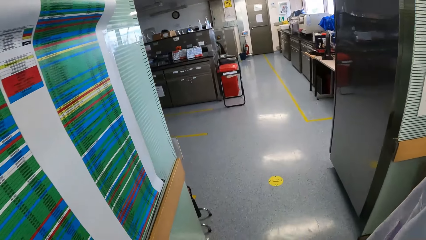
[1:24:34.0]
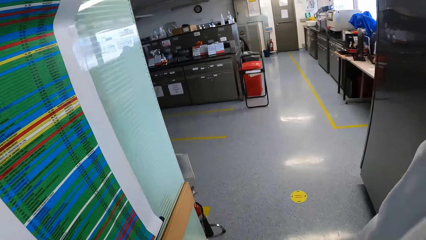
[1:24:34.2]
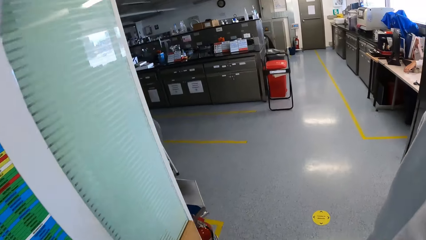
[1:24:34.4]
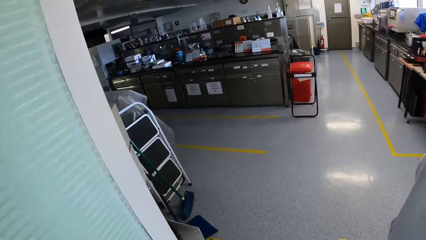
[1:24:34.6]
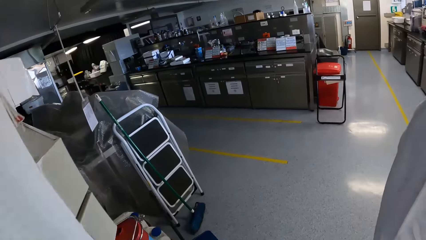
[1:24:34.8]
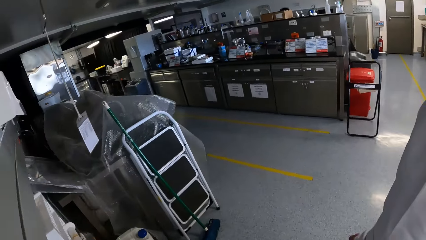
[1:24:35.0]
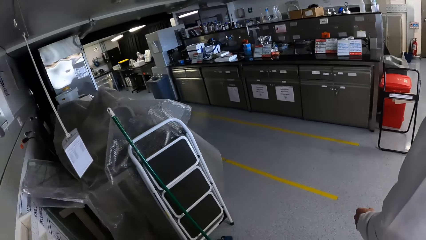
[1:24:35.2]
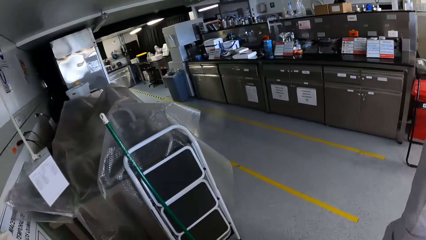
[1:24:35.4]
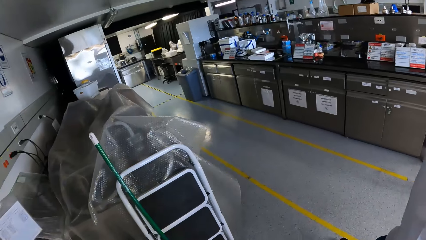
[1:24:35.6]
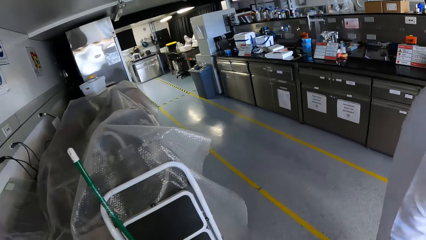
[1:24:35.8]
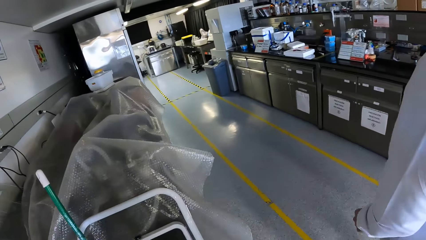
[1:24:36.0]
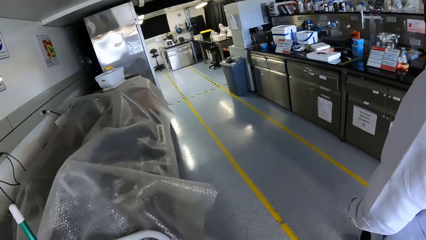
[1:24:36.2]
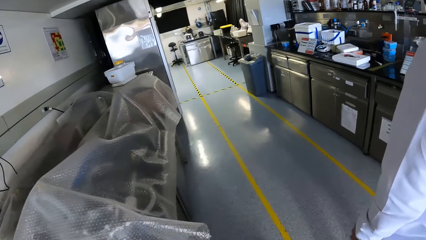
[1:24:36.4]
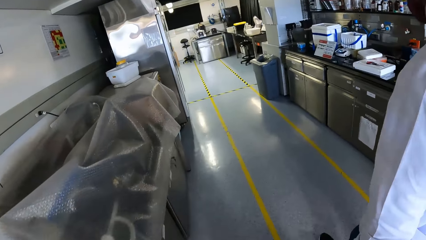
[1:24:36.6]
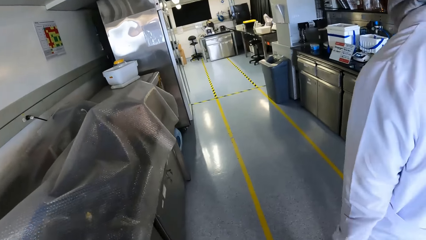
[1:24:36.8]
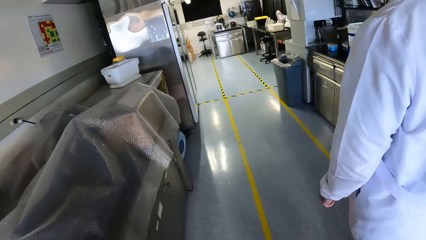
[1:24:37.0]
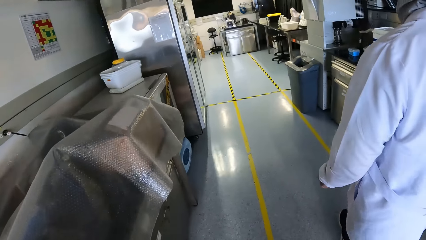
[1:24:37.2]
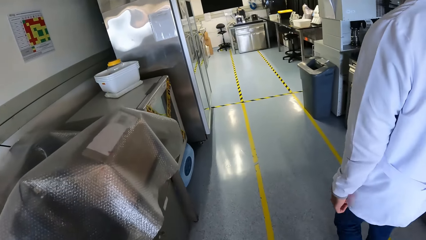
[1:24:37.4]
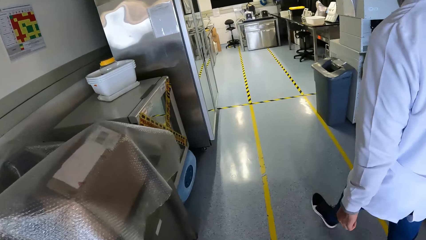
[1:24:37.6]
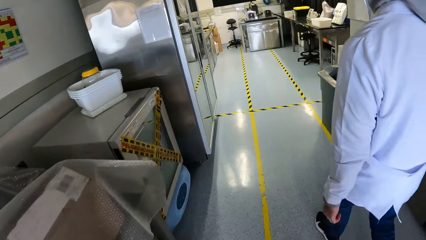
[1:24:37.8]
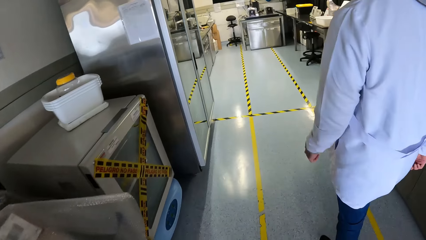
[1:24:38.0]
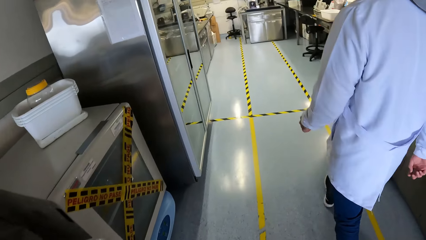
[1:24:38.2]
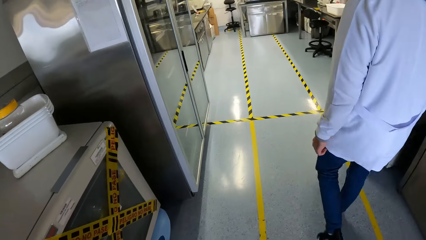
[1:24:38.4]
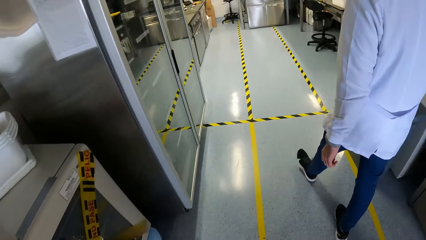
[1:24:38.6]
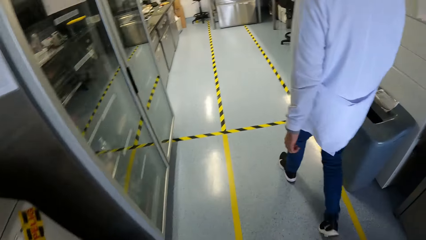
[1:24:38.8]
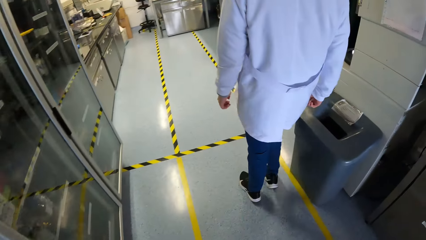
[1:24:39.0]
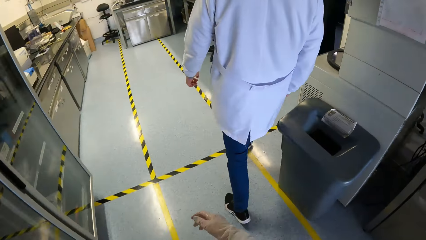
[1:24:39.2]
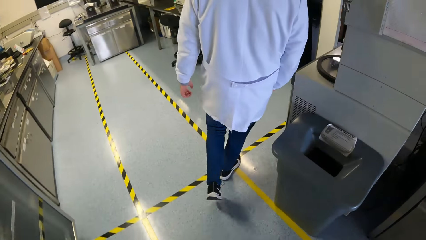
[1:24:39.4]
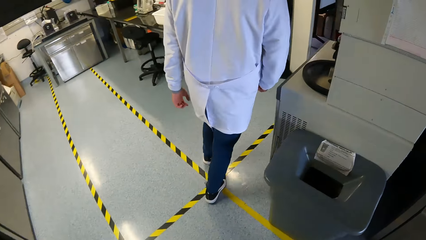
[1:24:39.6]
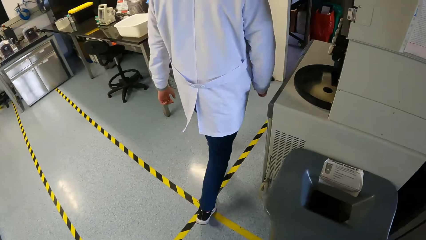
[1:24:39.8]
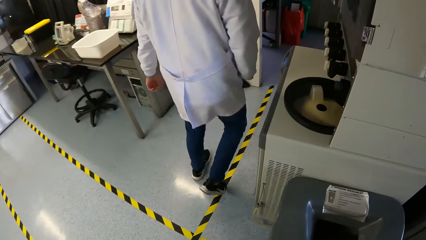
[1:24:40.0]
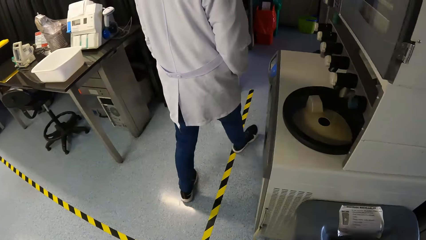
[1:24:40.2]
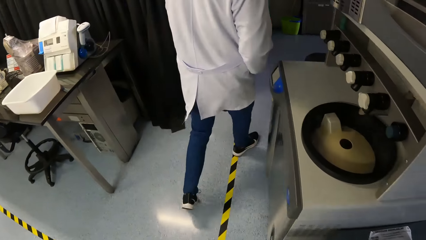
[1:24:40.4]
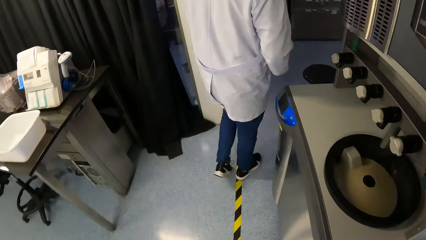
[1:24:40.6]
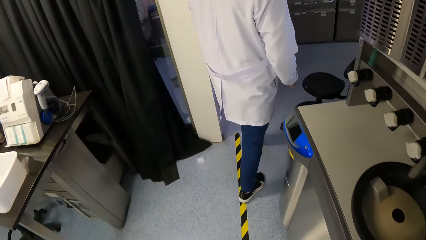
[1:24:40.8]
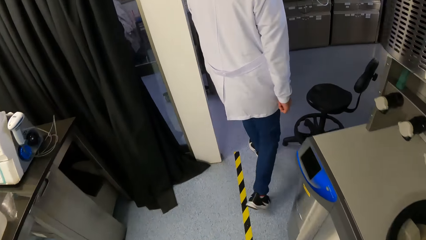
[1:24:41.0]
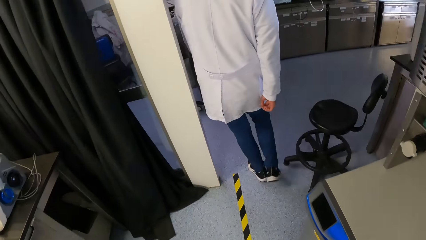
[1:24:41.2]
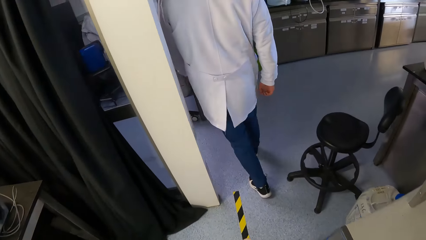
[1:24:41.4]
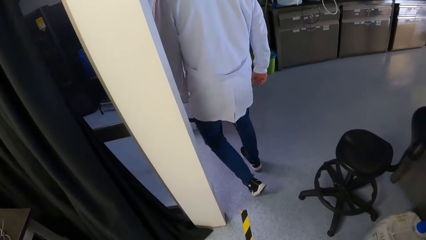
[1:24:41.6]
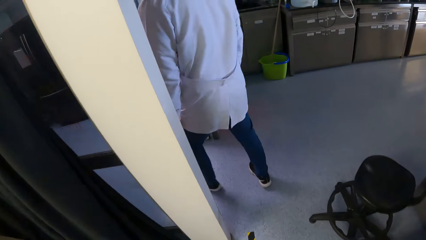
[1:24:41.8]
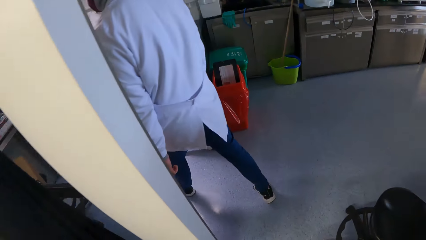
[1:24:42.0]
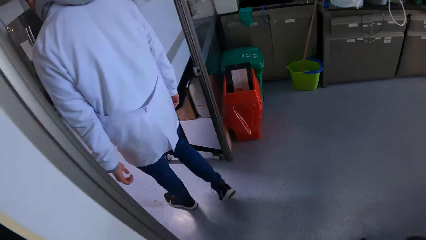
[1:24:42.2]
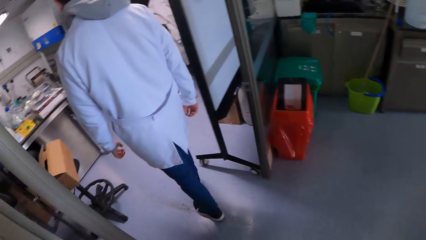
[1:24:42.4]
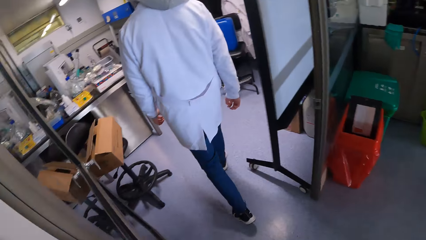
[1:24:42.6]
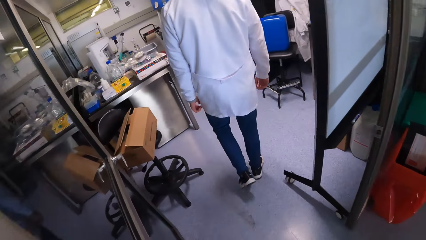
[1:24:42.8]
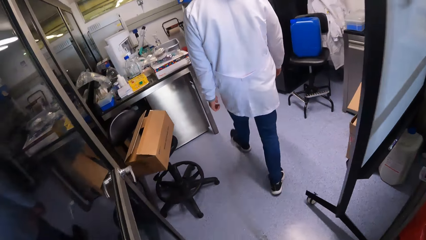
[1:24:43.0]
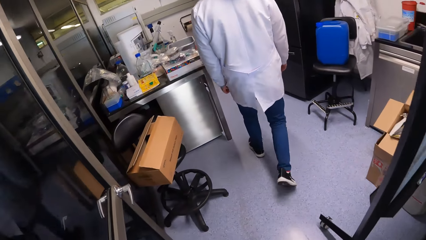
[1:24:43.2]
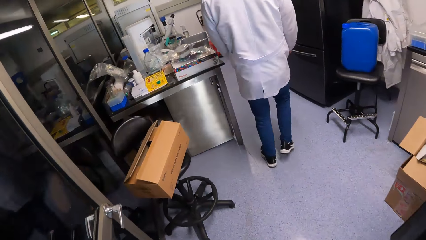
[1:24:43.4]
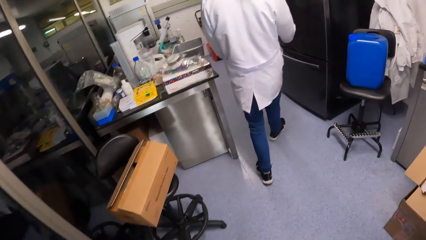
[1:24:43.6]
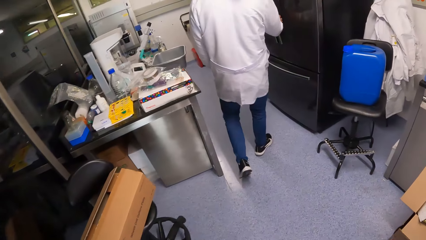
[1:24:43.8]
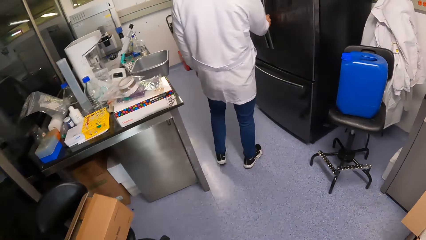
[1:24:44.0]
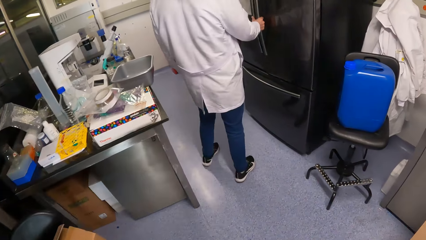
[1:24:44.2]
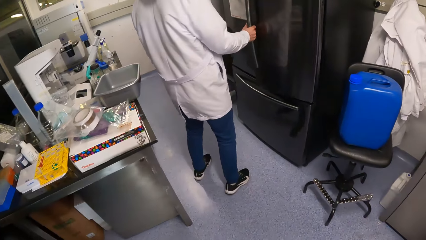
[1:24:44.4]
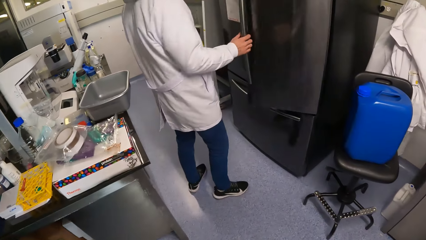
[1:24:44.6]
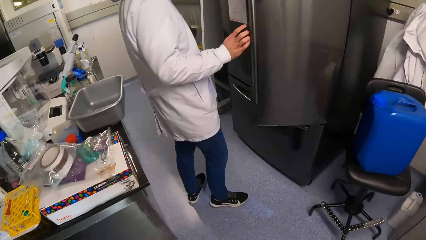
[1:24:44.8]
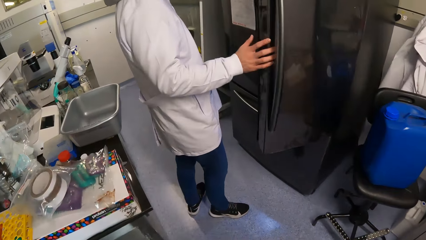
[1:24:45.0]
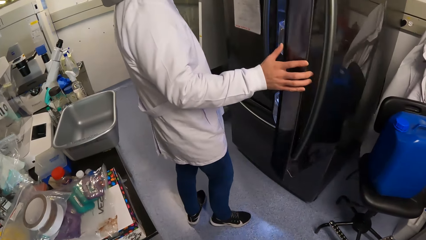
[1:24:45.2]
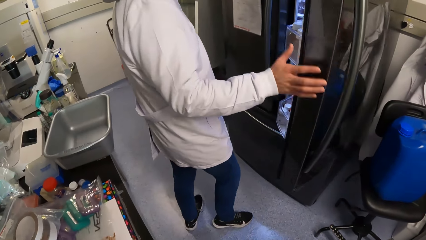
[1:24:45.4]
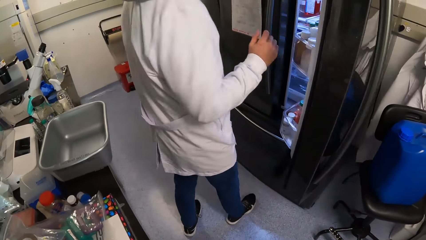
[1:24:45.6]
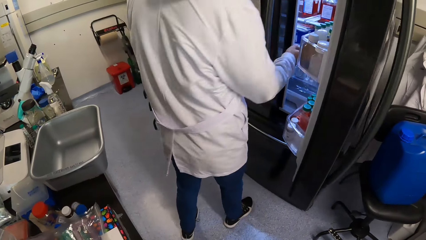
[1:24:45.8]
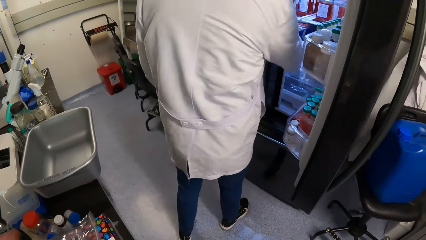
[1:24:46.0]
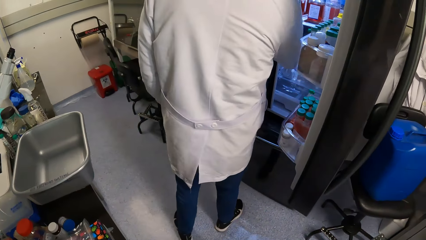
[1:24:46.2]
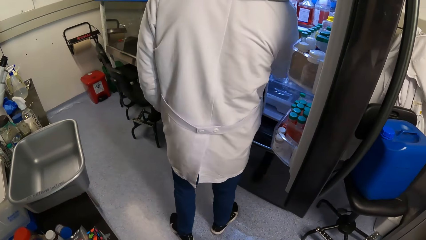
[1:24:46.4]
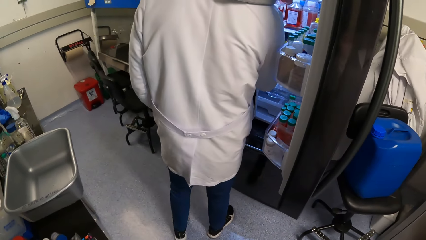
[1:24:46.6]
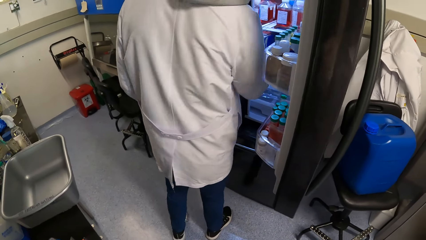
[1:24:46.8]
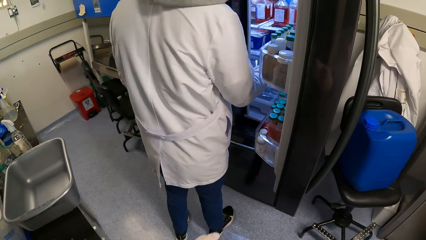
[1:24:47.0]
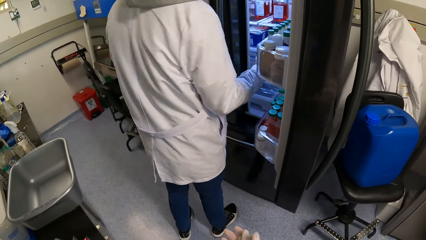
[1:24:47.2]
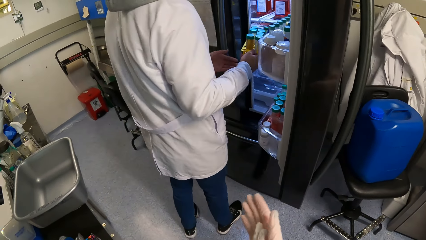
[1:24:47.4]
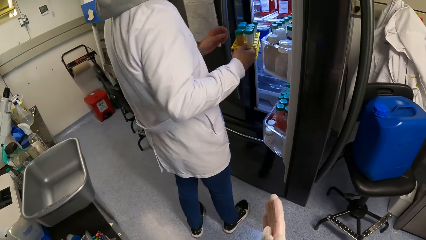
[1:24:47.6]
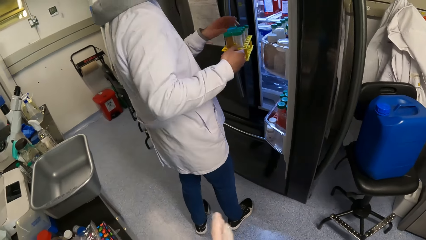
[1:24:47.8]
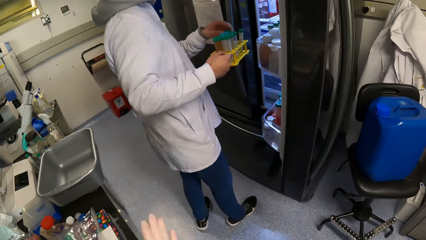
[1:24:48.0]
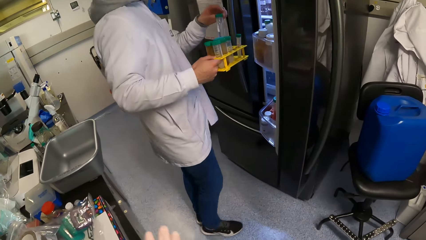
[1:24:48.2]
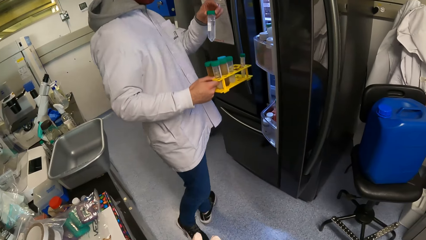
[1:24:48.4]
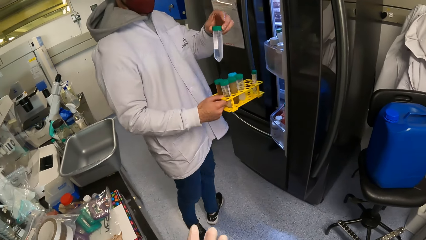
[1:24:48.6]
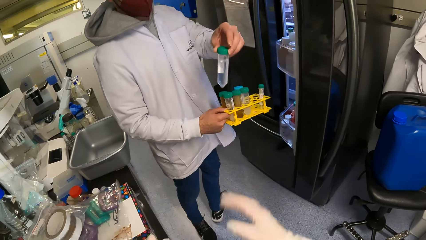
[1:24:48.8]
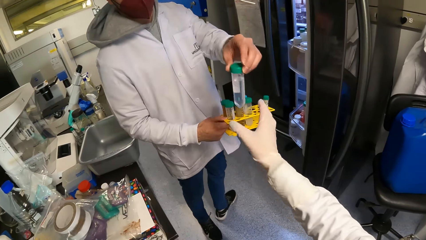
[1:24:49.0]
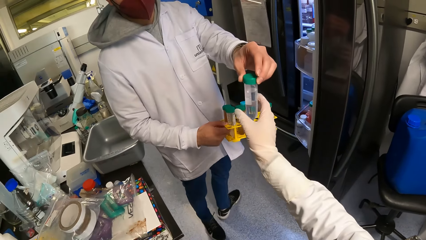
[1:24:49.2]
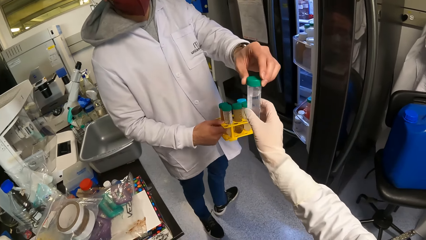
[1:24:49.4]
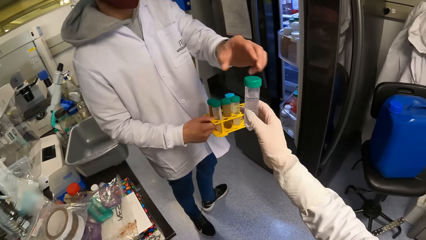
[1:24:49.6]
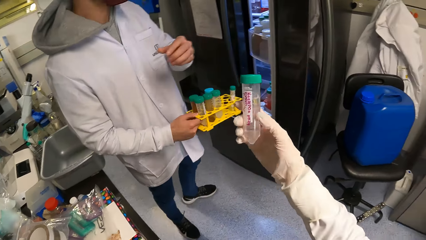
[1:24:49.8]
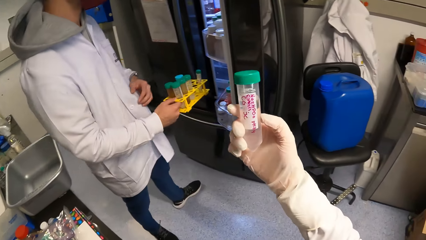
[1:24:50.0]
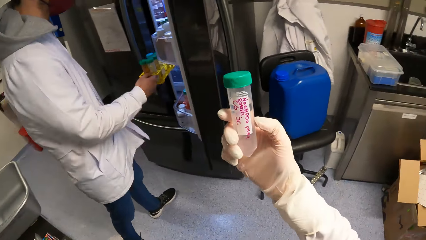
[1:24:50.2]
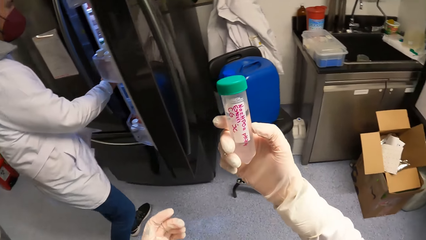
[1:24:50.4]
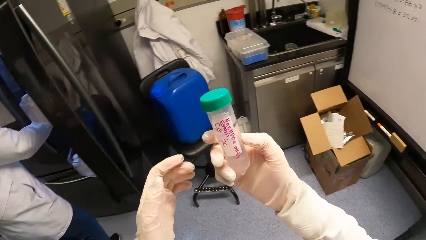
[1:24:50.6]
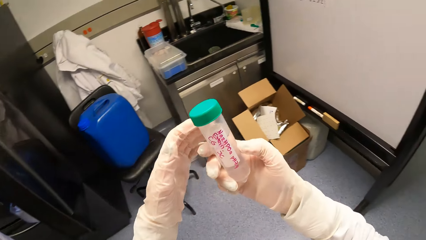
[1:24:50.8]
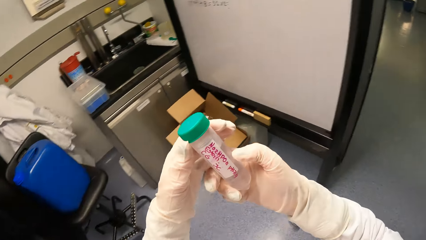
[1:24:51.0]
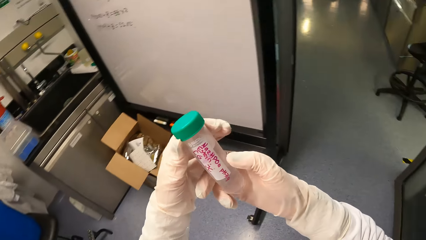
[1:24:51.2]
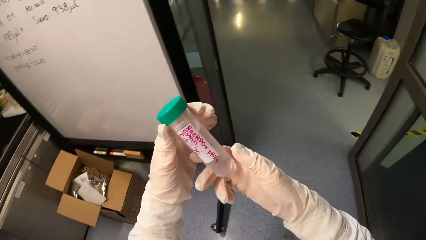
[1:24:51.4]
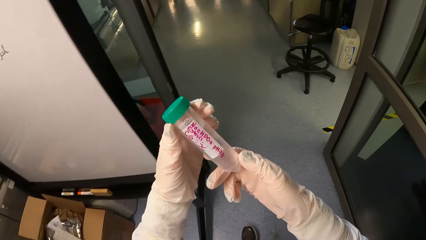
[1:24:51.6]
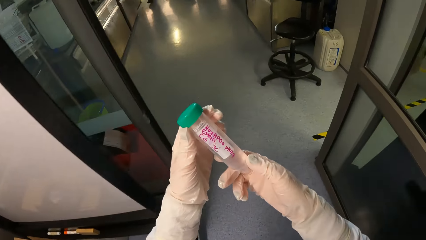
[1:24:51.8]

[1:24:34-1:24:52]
The man opens the fridge with his right hand. He picks a test tube rack from the fridge with his right hand. He removes a test tube or bottle of solution from the test tube rack in his right hand with his left hand. The camera wearer collects the test tube from the man with his right hand. He looks at the bottle of solution. The man drops the test tube rack in the fridge with his right hand. The camera wearer holds the test tube with his hands. He walks around.
